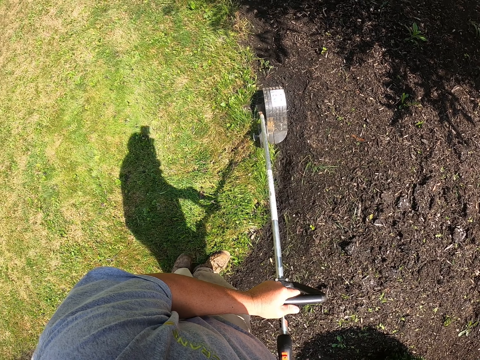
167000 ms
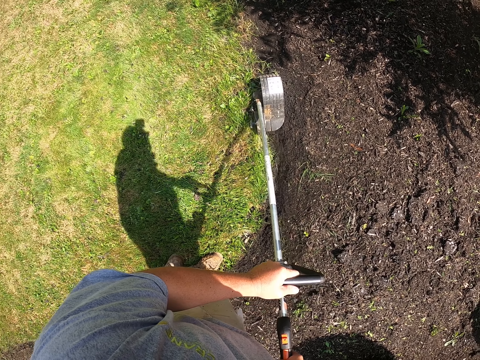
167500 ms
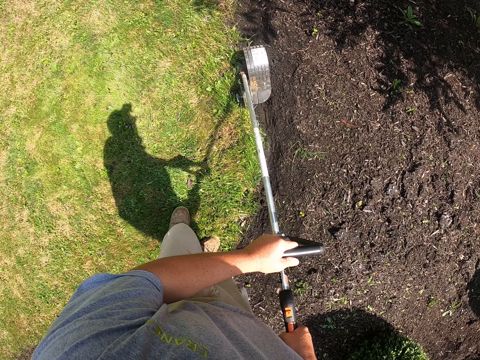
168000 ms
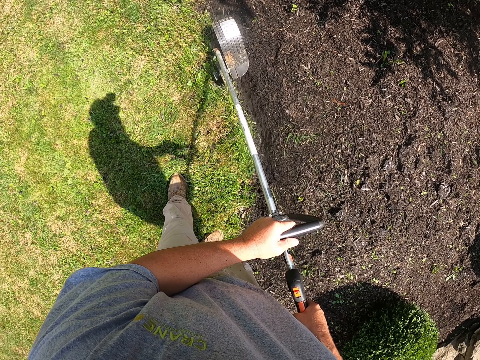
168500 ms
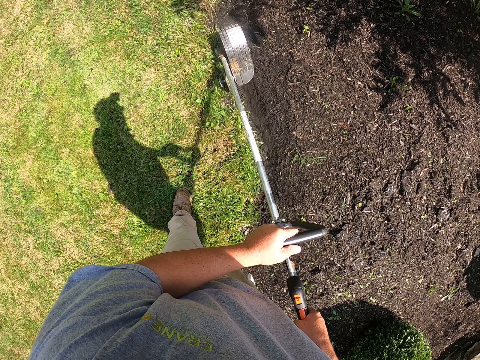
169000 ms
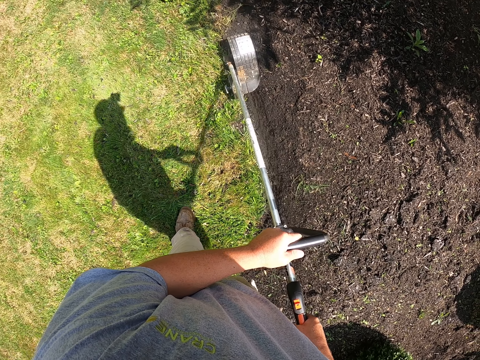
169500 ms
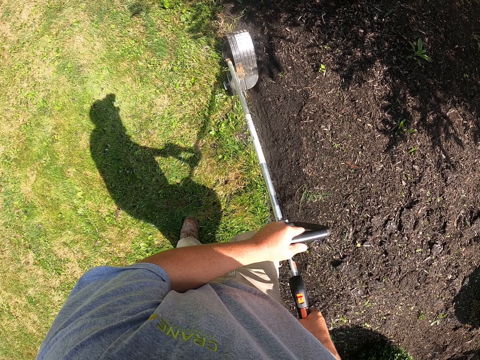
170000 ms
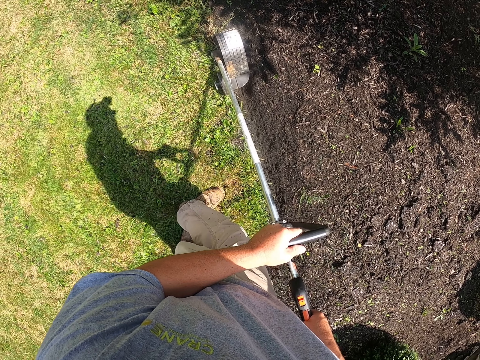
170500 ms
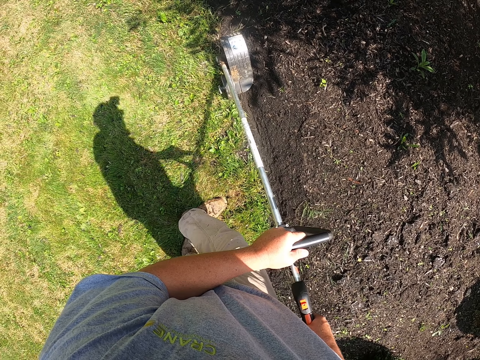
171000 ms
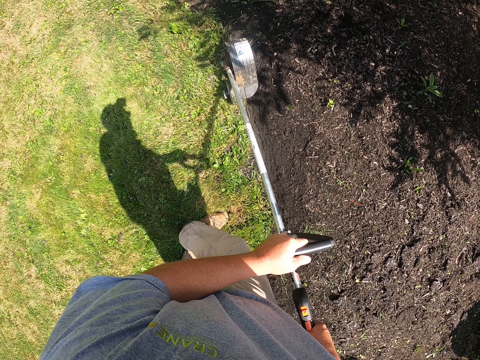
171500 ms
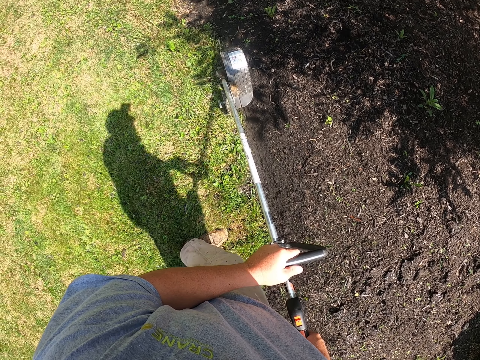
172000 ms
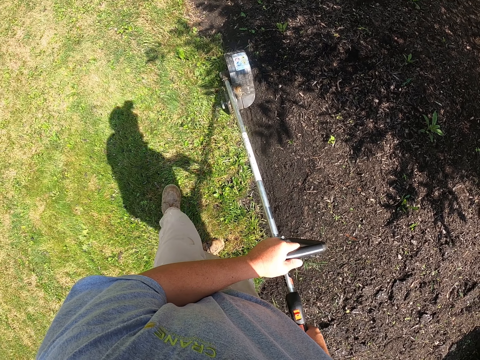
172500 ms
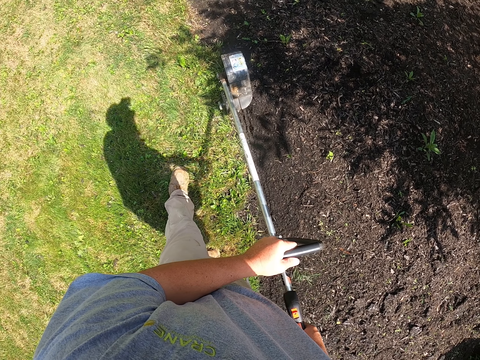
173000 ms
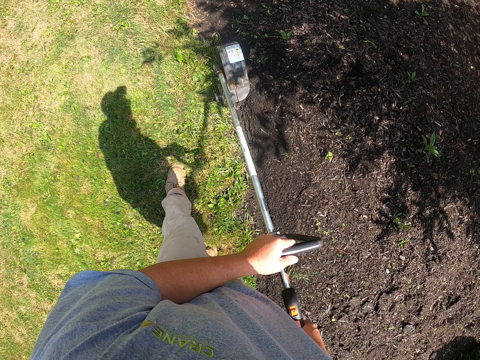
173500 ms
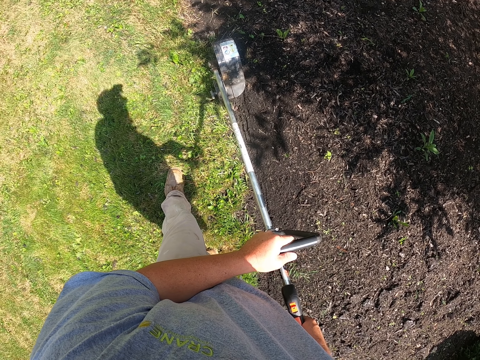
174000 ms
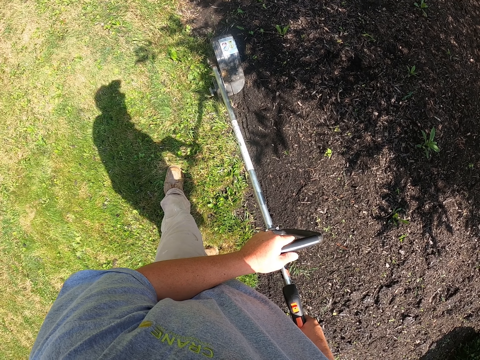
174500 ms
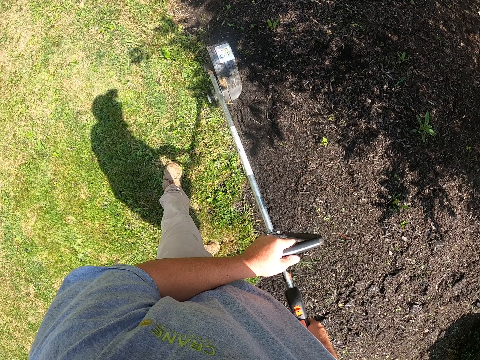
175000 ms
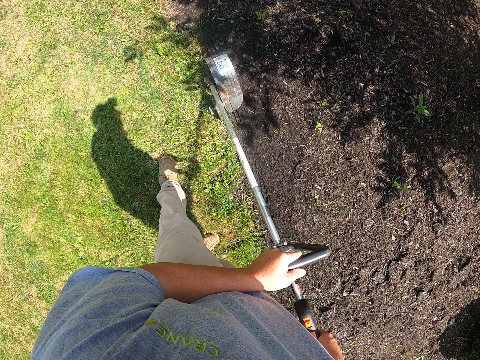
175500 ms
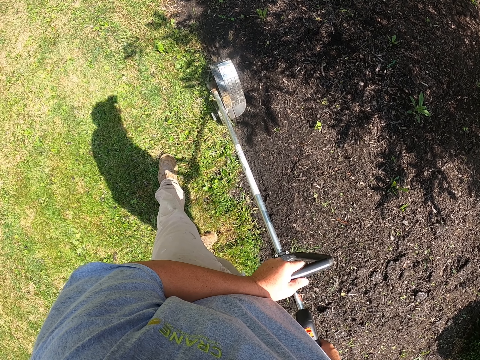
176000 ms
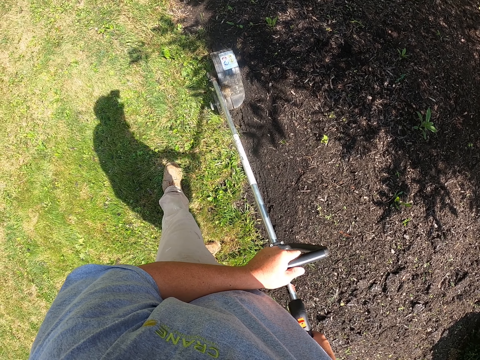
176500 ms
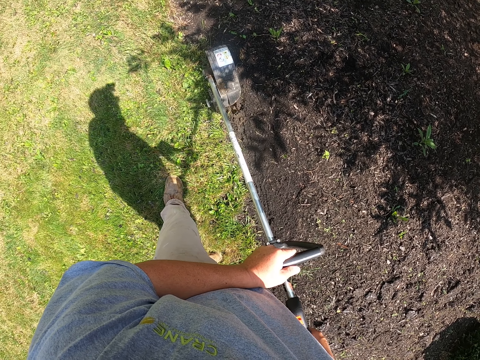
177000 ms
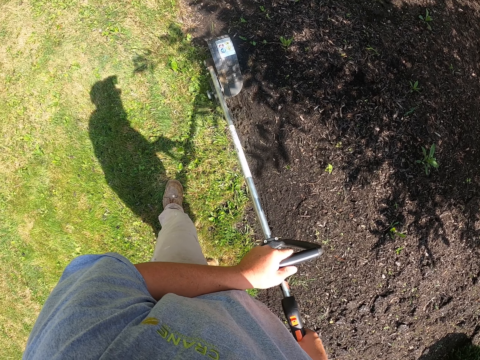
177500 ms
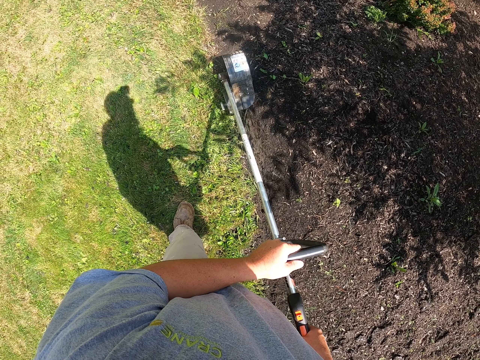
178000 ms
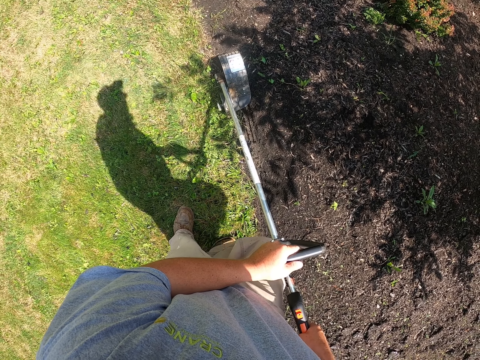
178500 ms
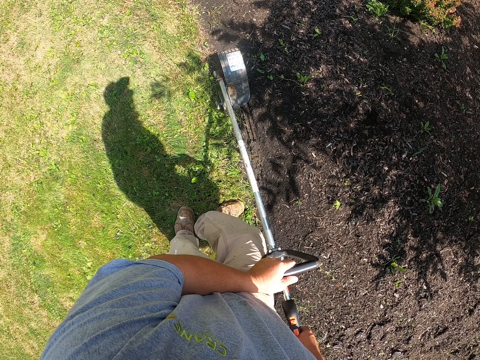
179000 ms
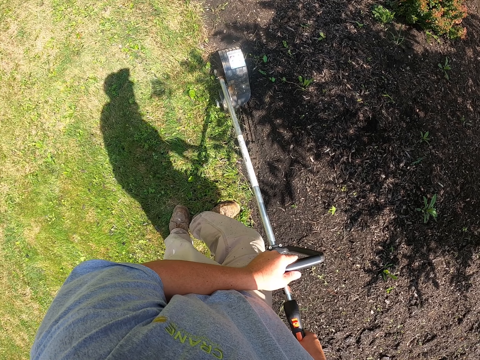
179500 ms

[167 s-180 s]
The camera wearer pulls the brush cutter backwards. They cut grass with the brush cutter. They walk on the grass.

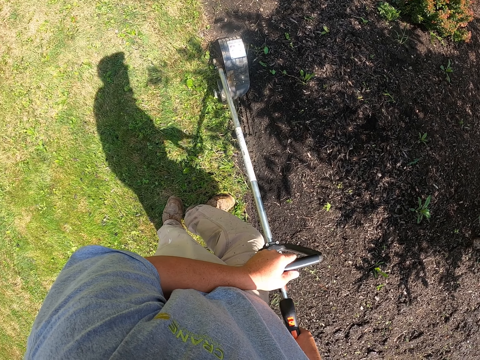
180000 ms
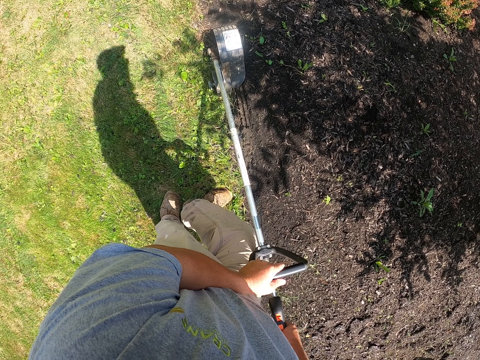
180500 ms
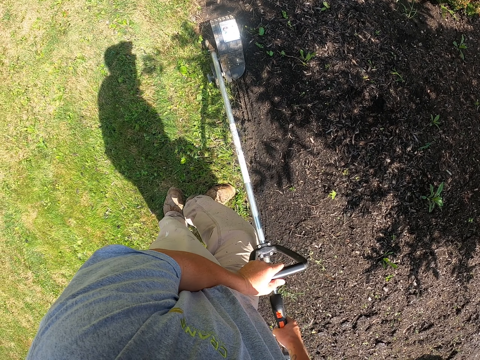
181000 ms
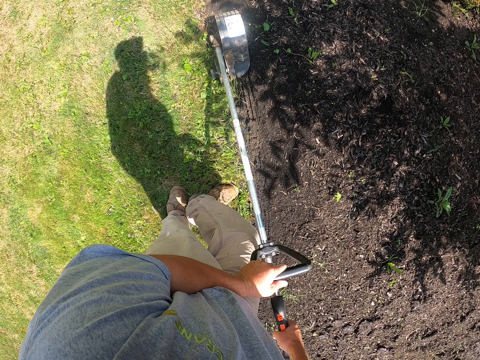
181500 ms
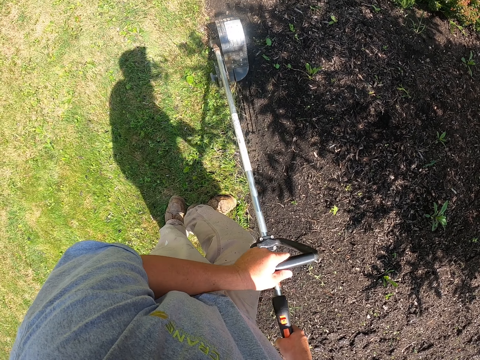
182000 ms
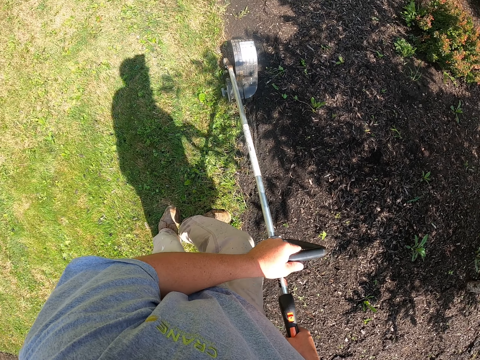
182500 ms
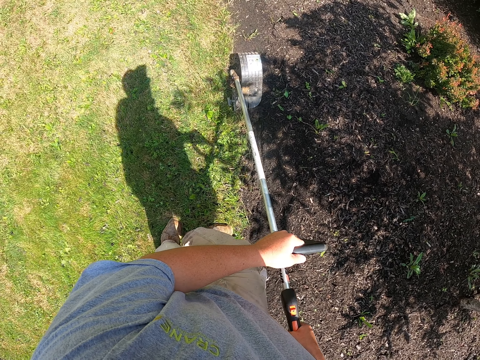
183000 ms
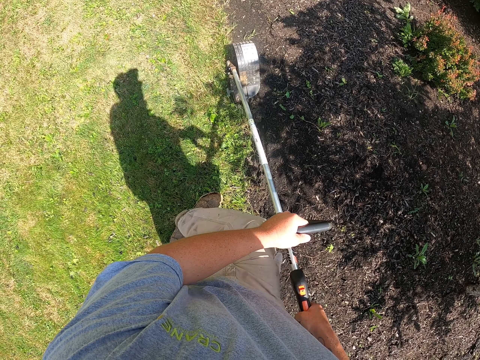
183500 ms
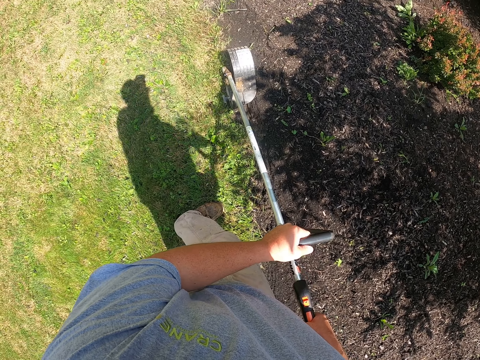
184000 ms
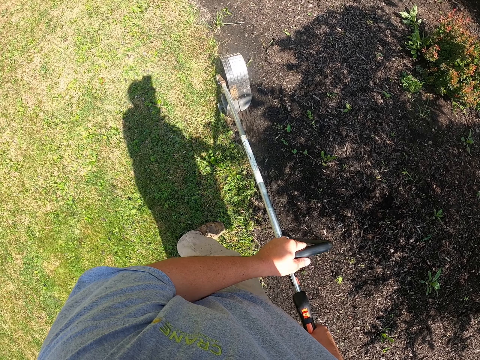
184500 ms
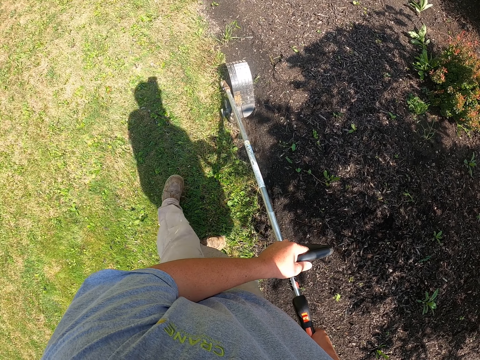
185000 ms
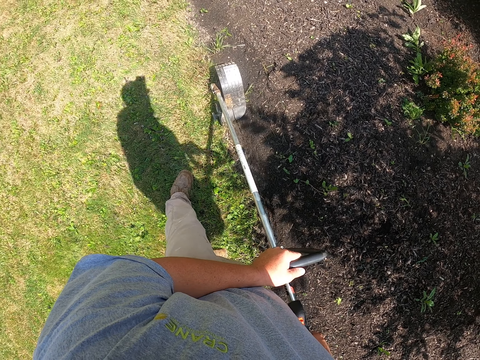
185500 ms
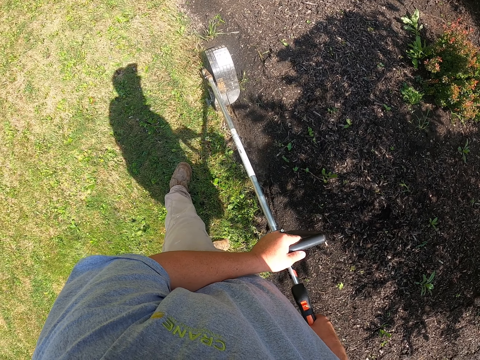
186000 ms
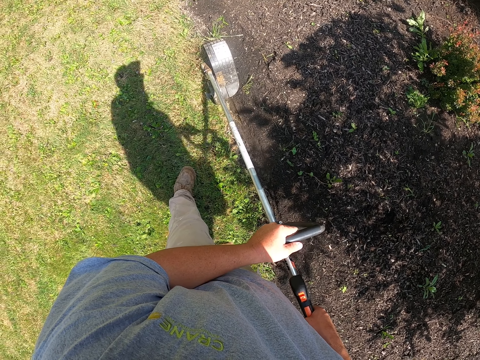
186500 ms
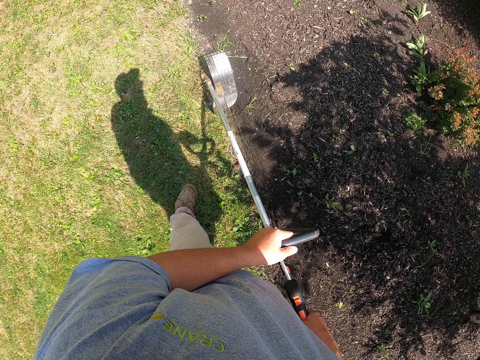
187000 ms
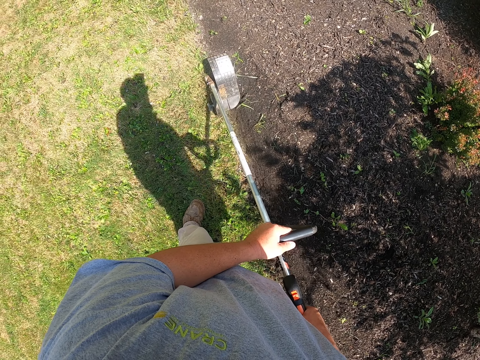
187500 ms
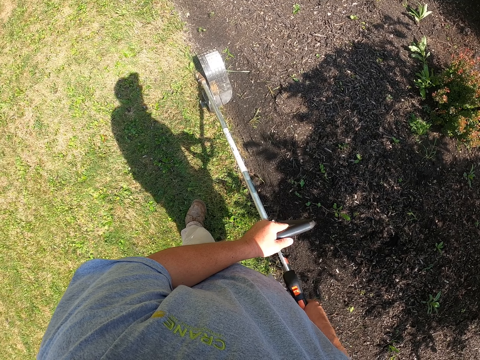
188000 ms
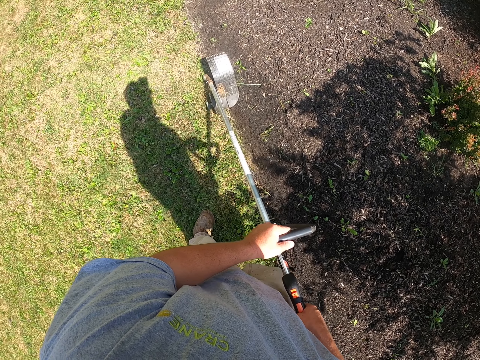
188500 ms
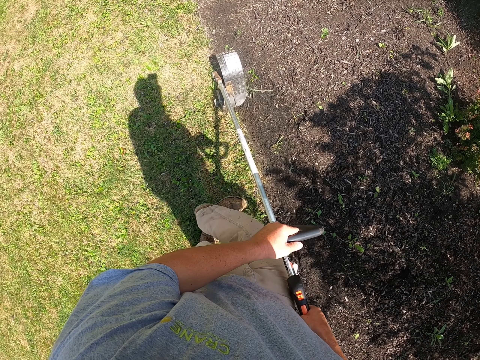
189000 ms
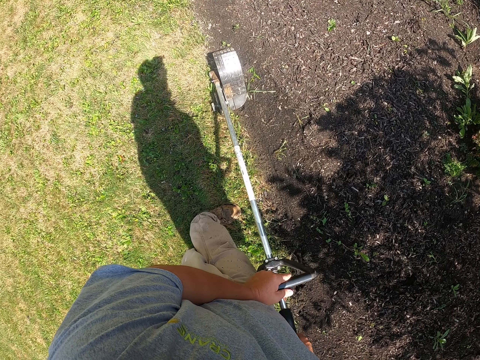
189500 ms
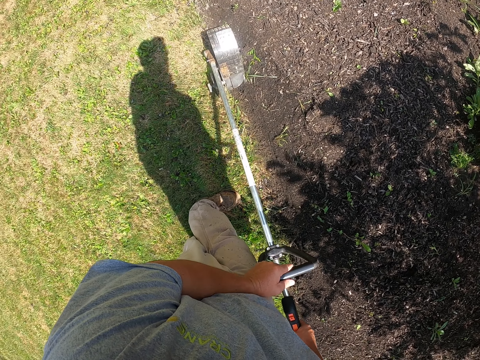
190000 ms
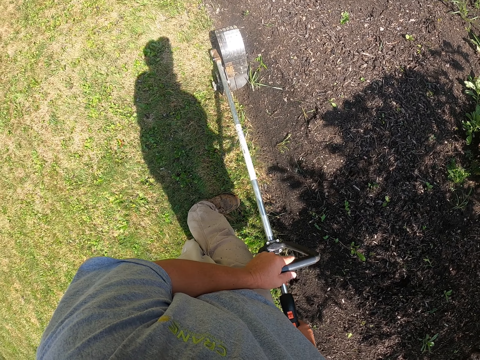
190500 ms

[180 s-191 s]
The camera wearer stands on the grass. They lower the brush cutter handle. They cut grass with the brush cutter. They walk on the grass. They cut grass with the brush cutter.

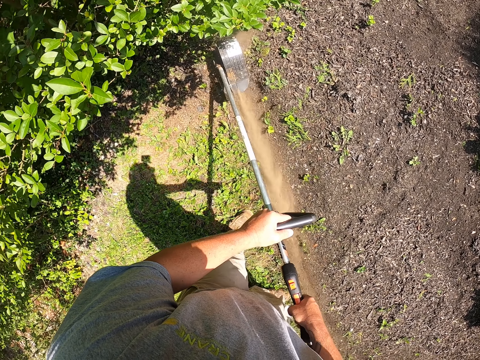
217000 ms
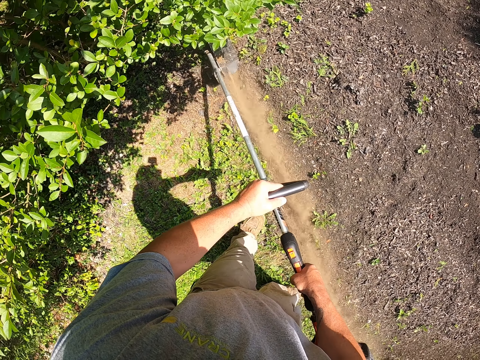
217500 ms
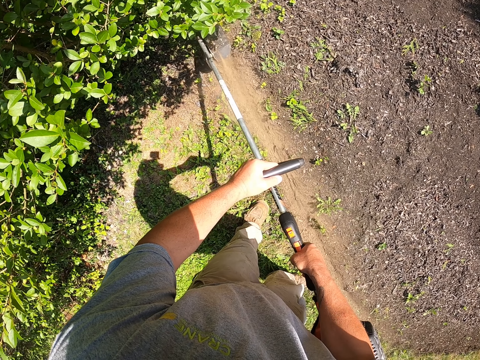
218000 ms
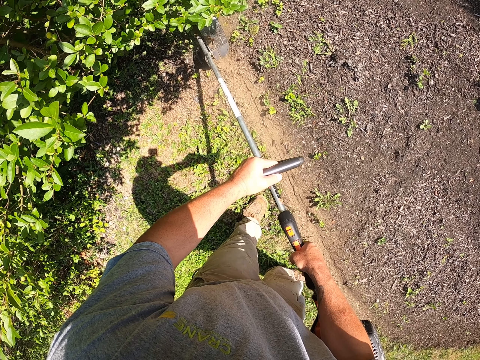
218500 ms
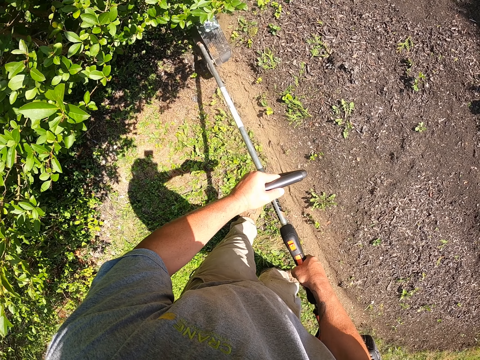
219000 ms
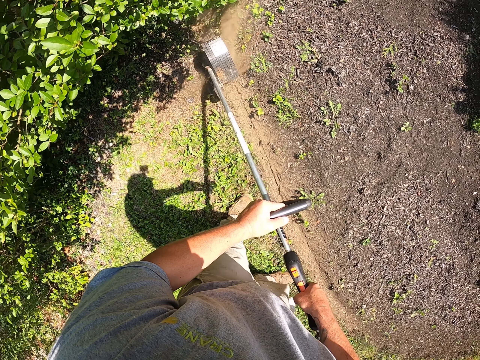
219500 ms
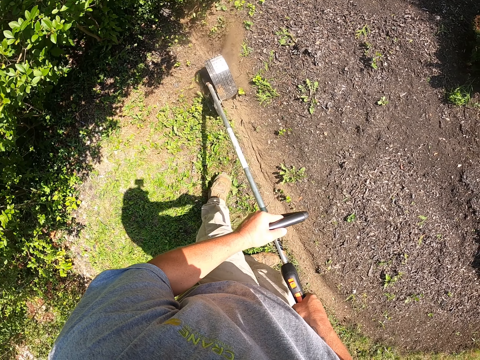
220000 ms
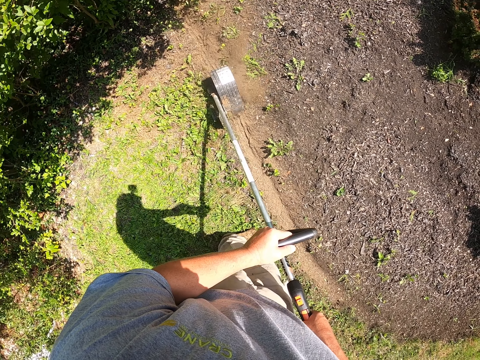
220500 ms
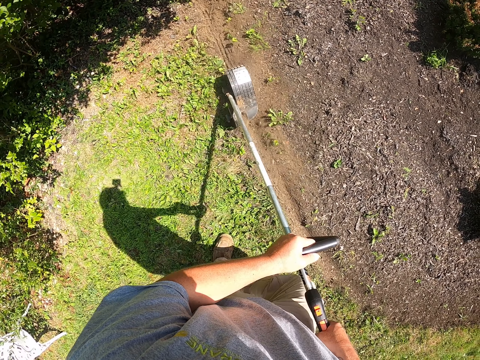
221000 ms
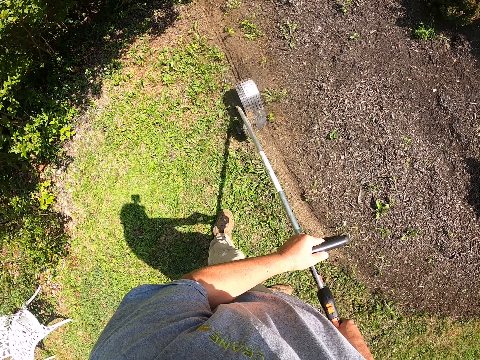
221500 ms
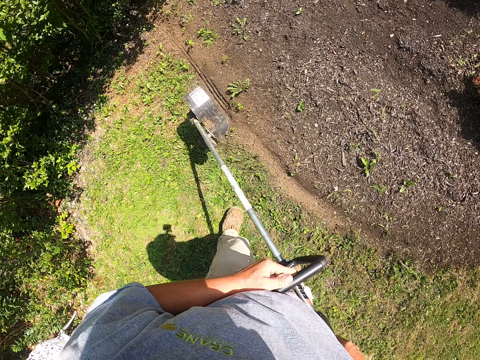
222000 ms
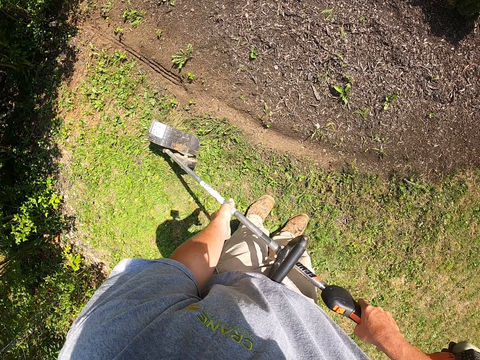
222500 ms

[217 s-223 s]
The camera wearer pulls the brush cutter backwards. They stand on the grass. They cut grass with the brush cutter. They walk on the grass. They cut grass with the brush cutter. They carry the lawn edger machine.
